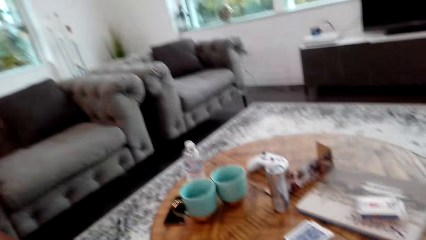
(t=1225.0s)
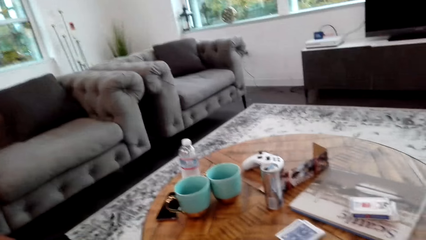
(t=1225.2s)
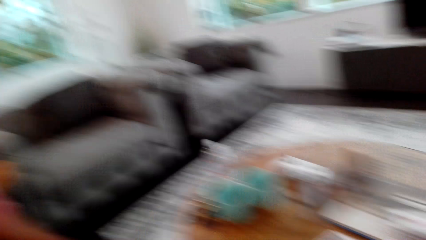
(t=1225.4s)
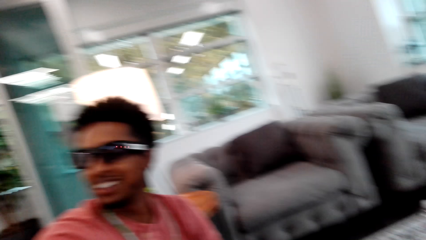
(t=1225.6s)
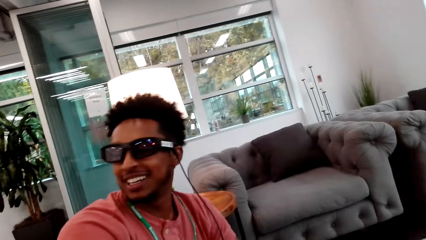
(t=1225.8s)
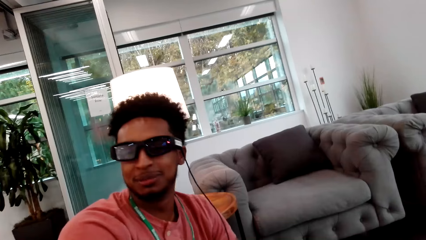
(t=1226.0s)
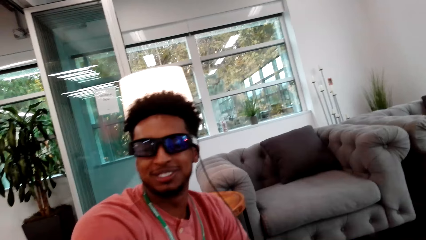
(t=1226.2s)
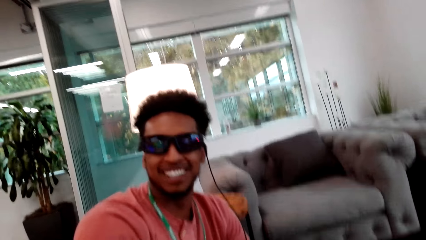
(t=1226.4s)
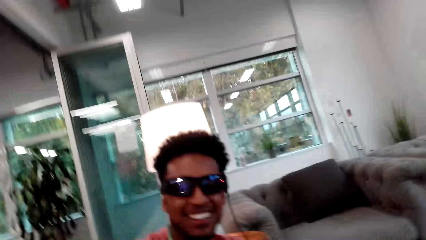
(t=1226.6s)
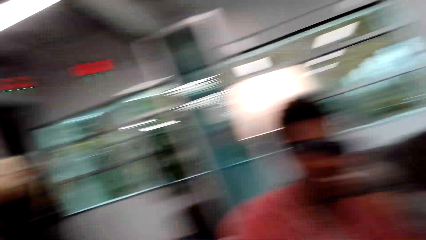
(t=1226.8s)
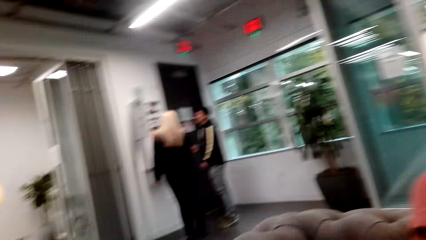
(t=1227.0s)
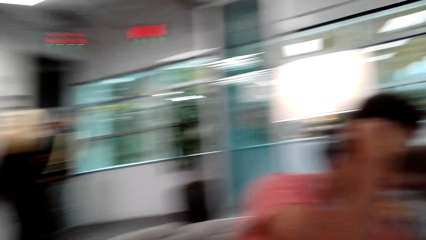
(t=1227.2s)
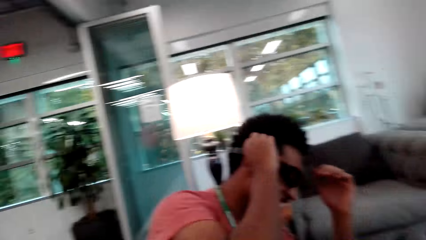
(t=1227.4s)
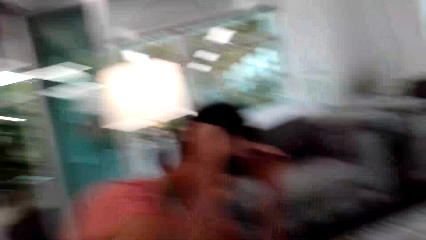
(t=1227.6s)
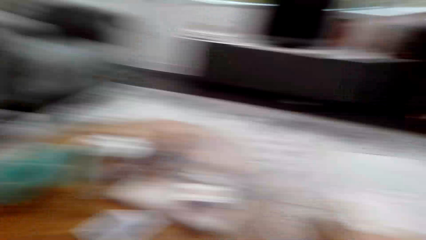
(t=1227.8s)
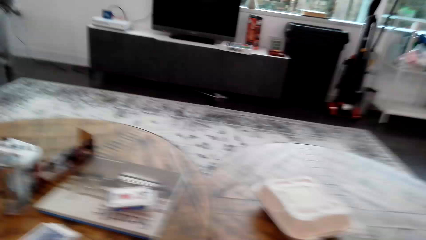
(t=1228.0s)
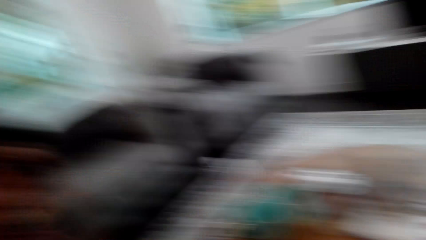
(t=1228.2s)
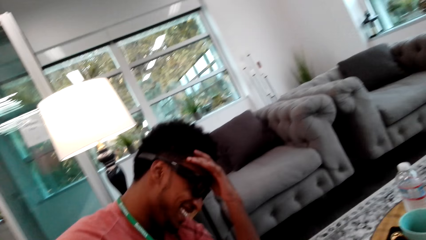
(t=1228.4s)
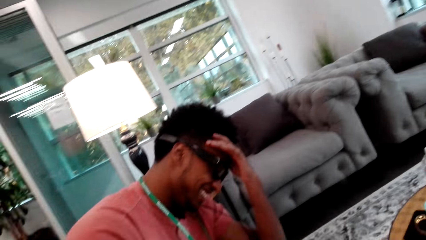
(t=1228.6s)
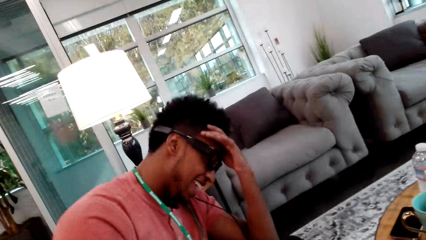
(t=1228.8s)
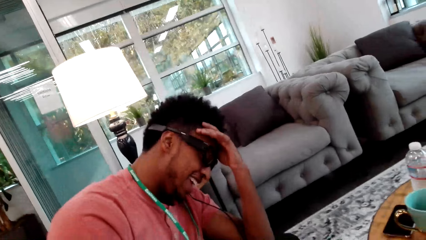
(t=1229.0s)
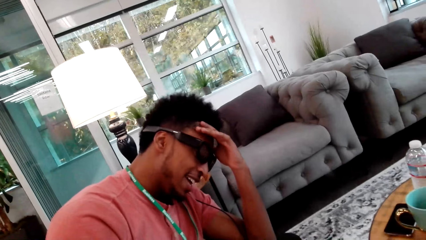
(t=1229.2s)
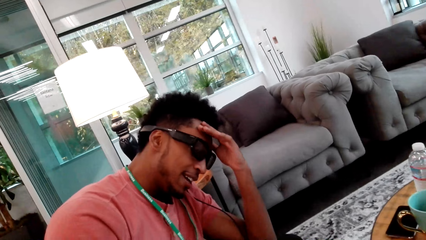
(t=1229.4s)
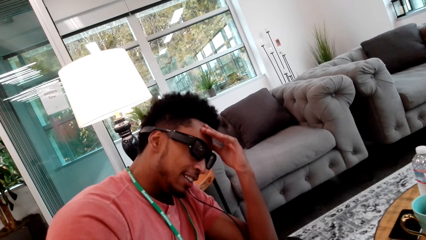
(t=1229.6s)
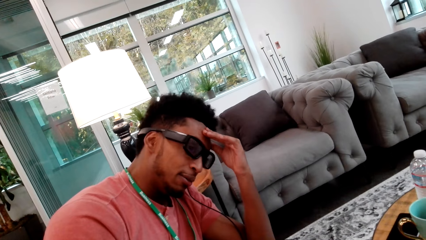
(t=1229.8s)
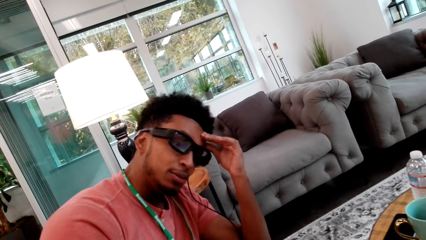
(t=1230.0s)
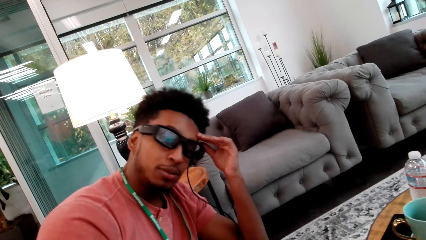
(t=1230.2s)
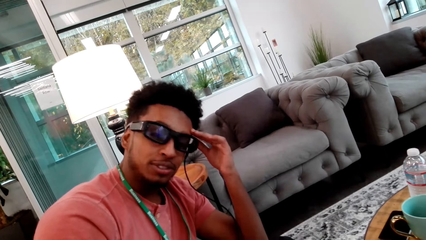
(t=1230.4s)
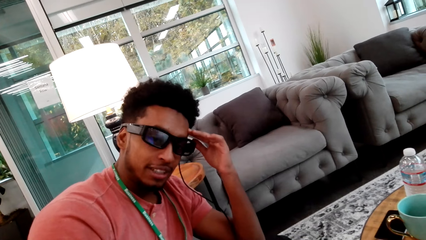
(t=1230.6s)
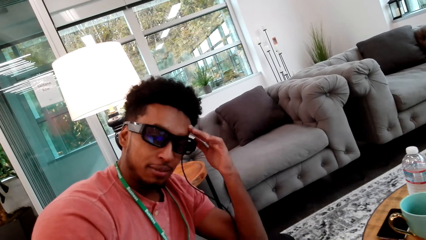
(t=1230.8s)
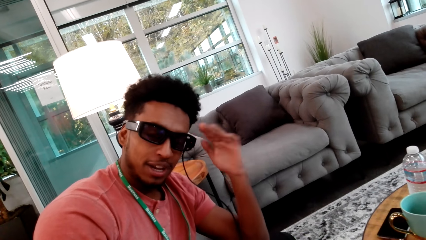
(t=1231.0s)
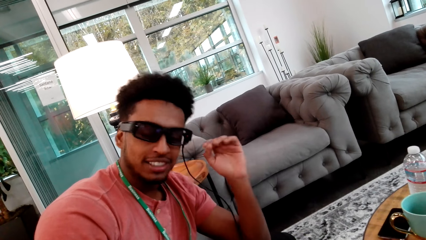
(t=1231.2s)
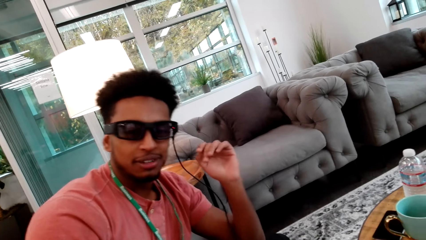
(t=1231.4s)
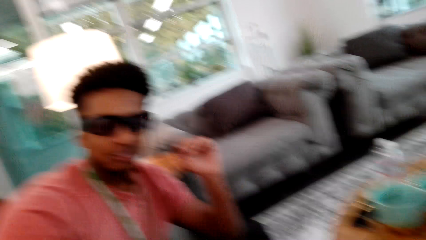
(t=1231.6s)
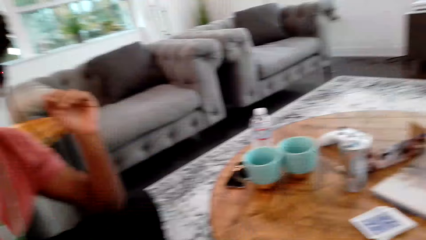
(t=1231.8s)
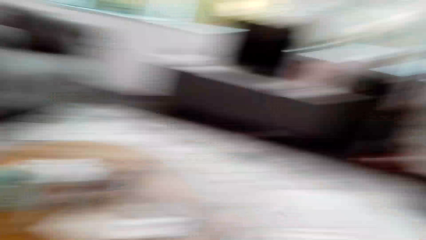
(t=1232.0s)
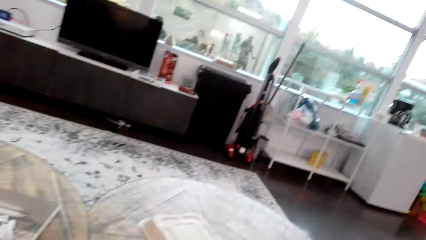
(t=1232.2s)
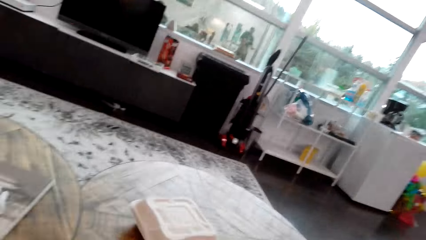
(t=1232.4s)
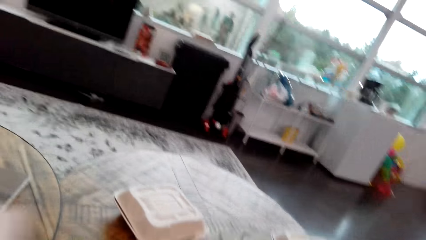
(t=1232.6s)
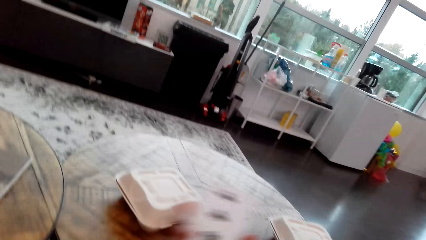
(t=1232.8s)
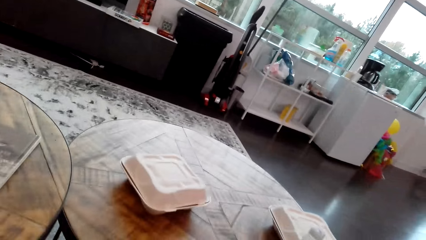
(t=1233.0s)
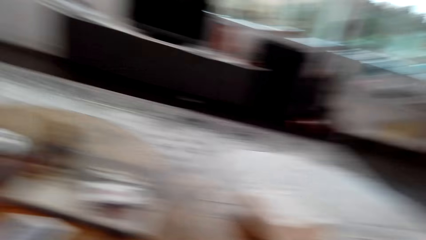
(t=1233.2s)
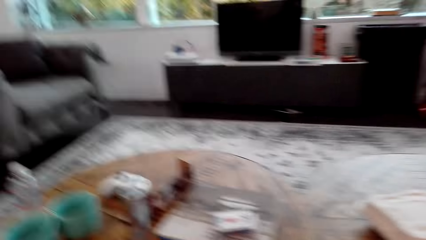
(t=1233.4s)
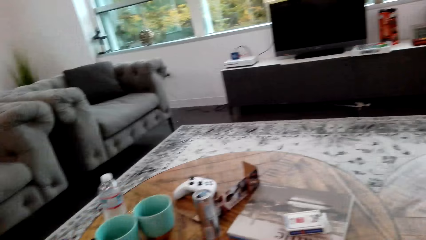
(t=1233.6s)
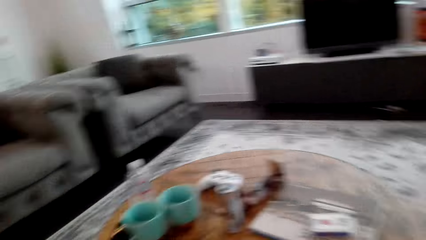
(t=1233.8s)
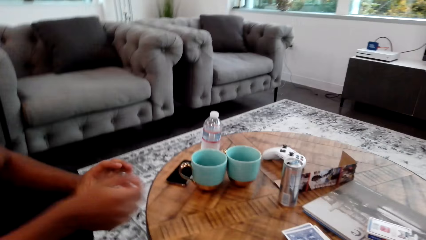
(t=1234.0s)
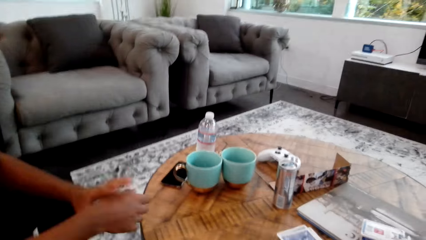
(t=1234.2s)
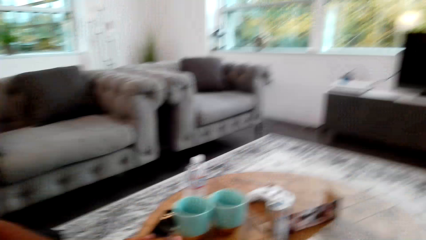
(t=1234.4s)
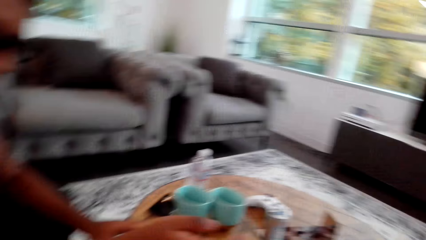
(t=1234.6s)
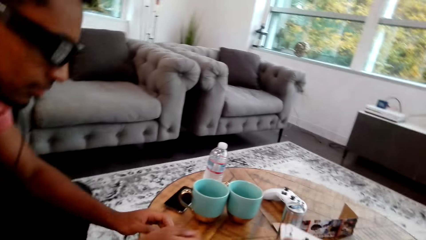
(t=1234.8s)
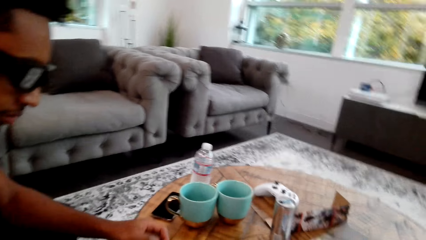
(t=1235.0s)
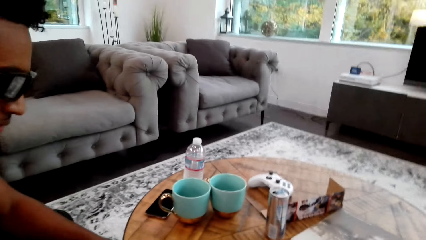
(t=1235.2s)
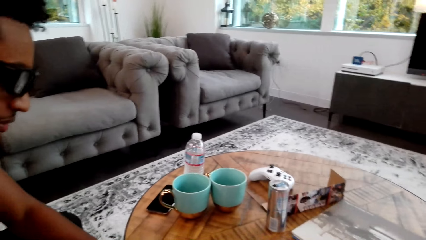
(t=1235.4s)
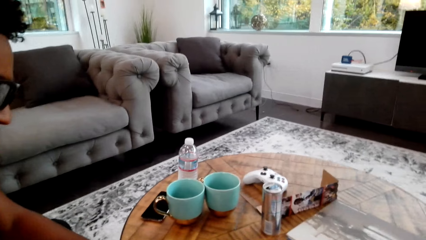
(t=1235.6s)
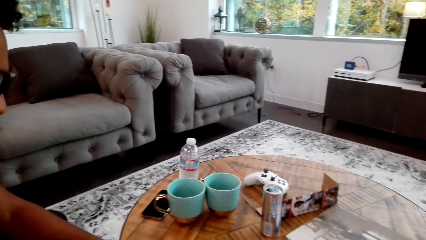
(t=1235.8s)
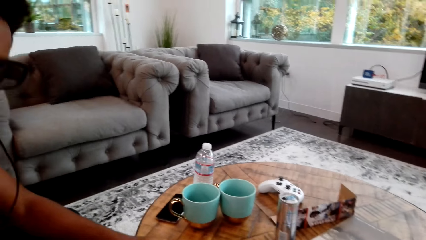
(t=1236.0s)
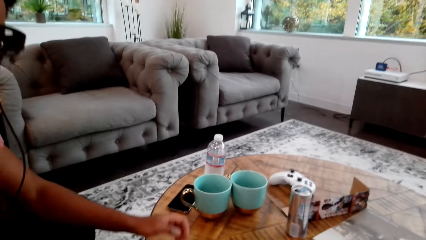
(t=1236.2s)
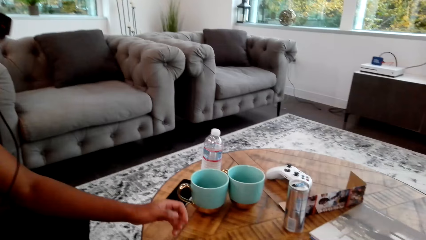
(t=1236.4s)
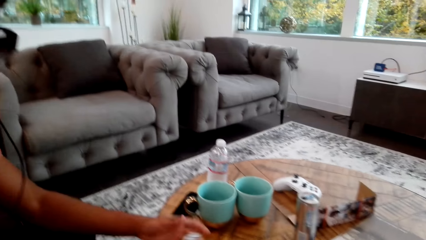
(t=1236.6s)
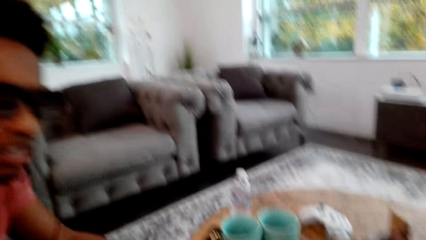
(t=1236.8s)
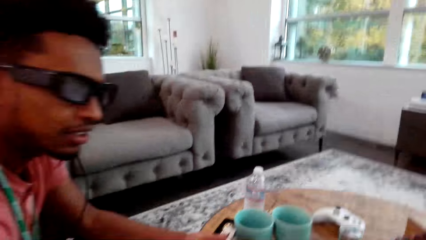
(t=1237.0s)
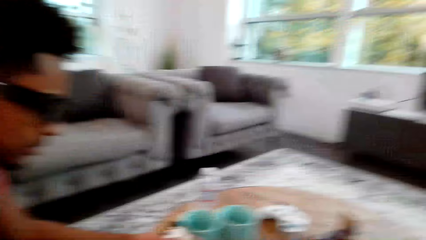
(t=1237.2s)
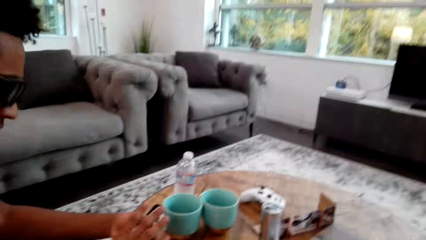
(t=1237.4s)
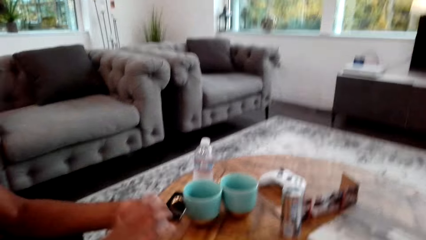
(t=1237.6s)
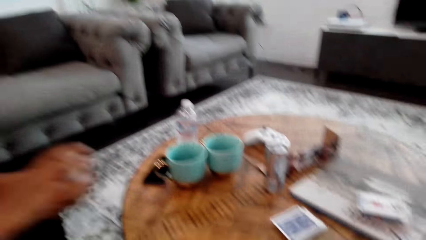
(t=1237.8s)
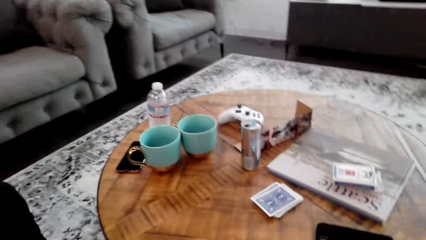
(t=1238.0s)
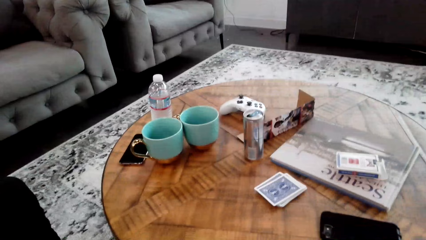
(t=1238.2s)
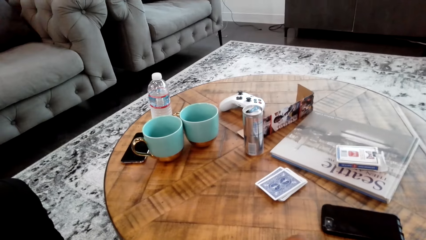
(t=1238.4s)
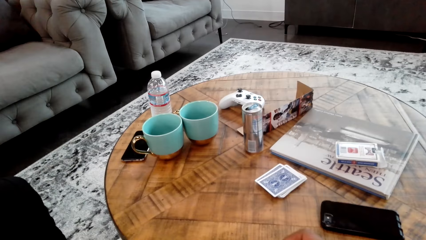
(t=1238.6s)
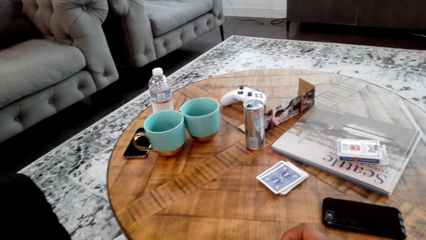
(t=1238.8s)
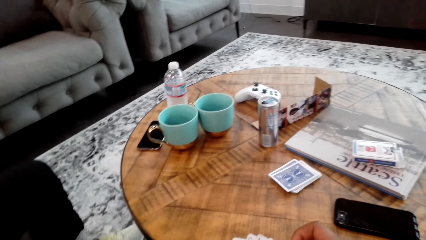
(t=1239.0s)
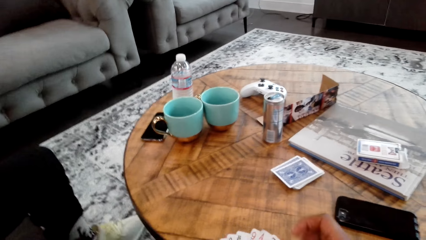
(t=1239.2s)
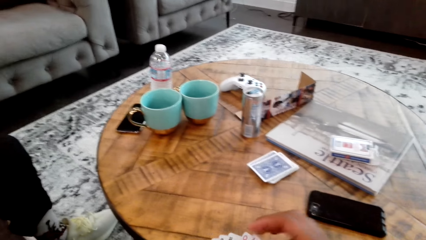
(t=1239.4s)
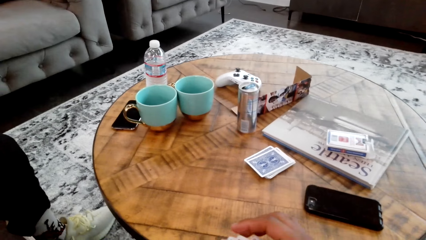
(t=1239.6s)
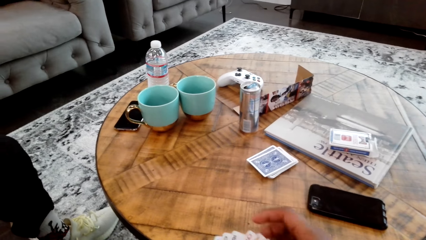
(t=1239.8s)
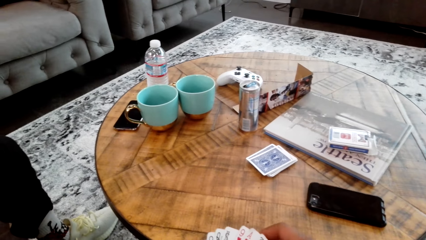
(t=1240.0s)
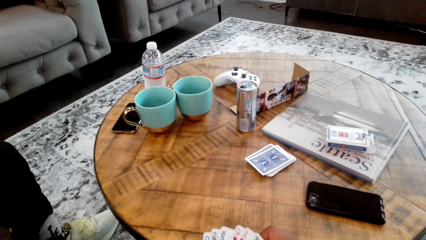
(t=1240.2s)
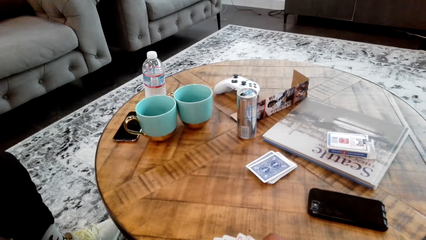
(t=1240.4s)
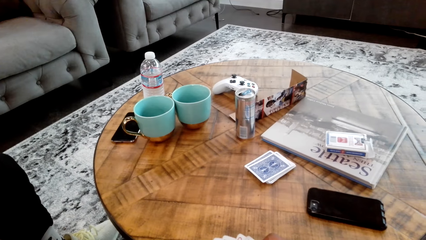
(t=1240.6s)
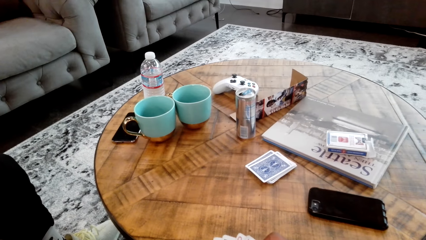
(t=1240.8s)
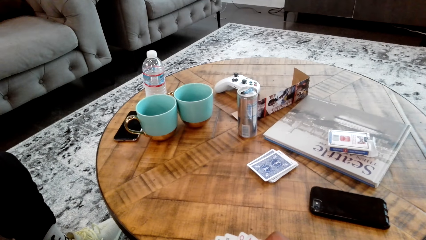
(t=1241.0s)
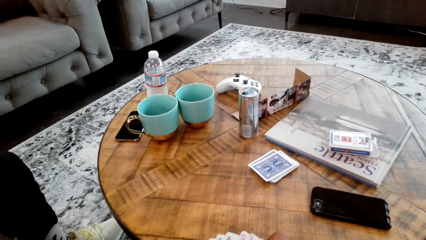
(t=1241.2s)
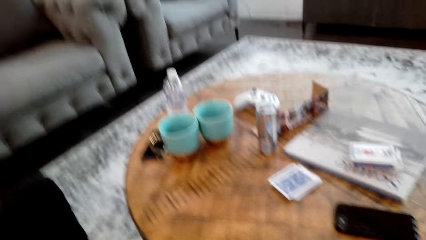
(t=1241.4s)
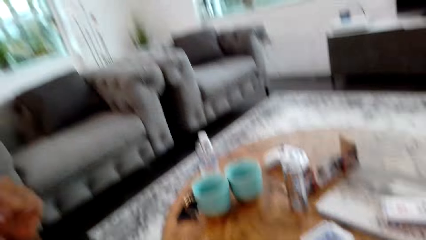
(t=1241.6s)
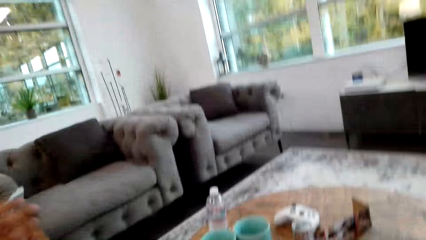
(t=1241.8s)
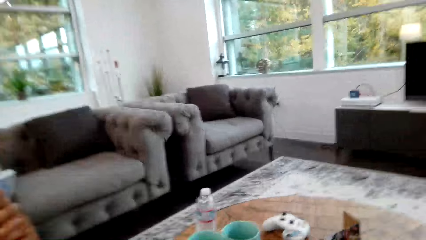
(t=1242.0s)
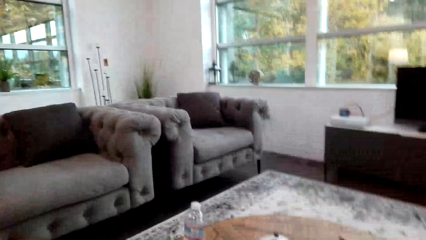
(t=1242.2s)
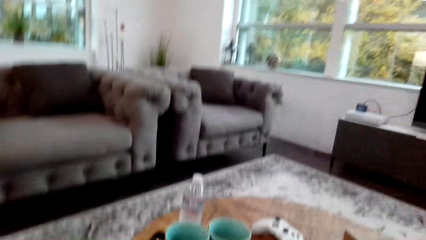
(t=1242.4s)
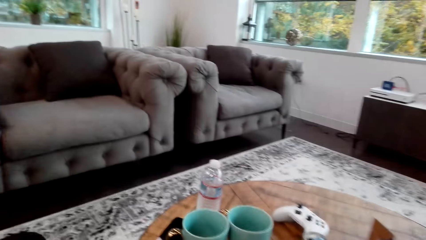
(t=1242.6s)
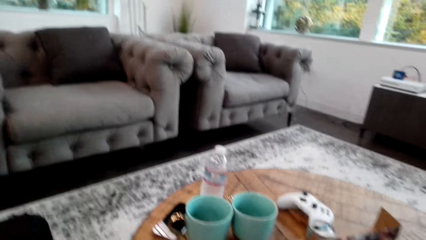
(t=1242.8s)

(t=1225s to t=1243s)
The camera wearer talks to a man. The man holds the spectacles. The man talks to the camera wearer. The camera wearer does something. The man holds cards with both hands. The camera wearer does something.
